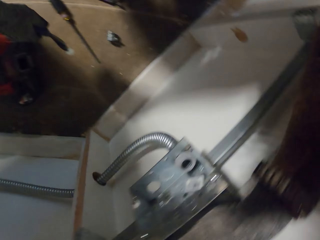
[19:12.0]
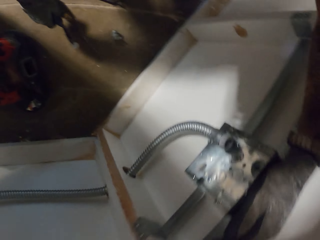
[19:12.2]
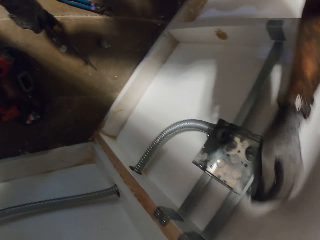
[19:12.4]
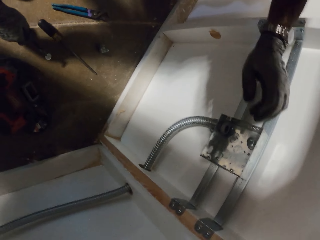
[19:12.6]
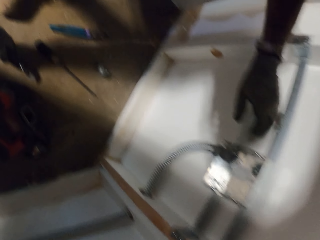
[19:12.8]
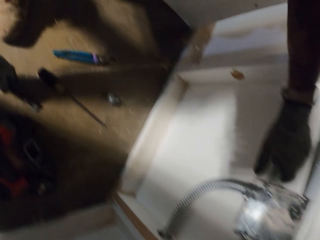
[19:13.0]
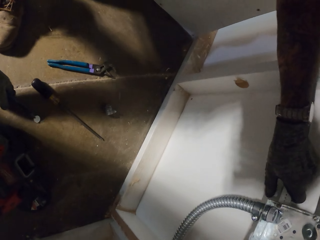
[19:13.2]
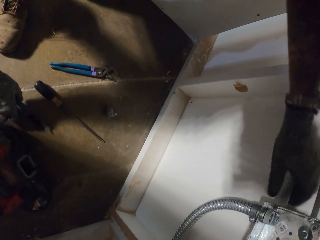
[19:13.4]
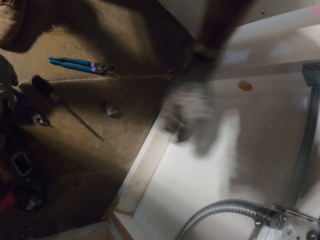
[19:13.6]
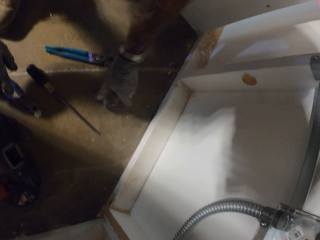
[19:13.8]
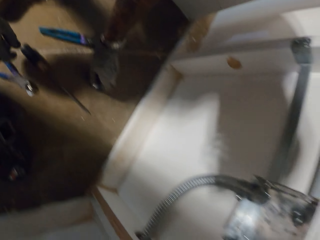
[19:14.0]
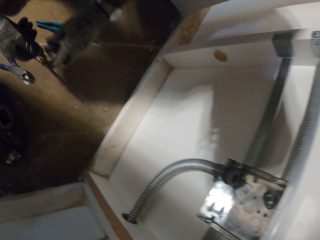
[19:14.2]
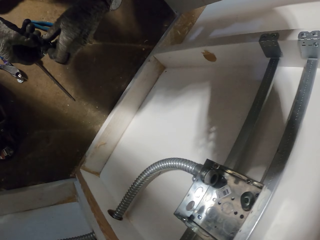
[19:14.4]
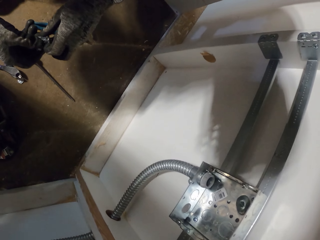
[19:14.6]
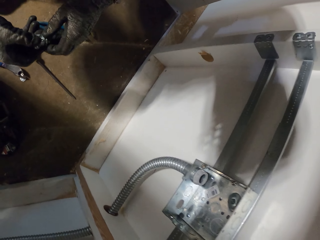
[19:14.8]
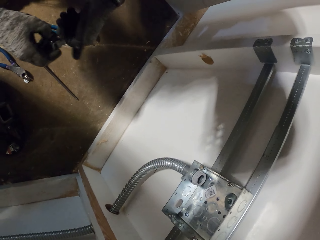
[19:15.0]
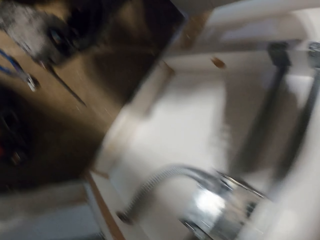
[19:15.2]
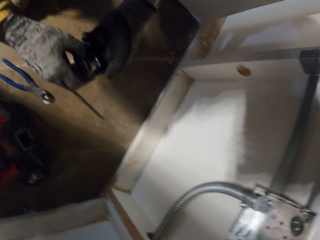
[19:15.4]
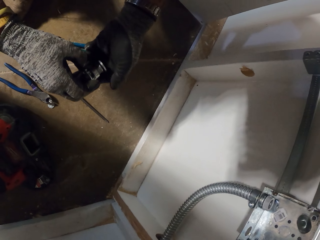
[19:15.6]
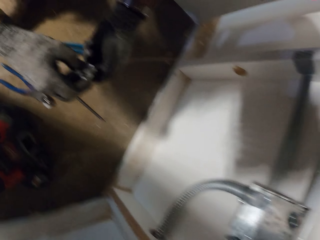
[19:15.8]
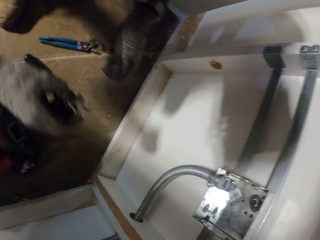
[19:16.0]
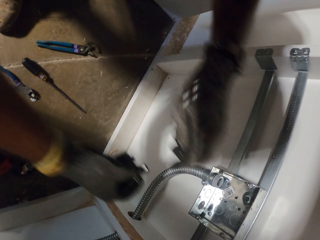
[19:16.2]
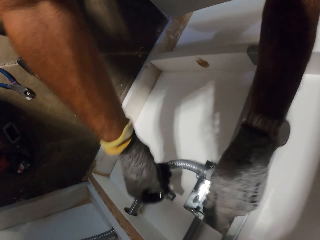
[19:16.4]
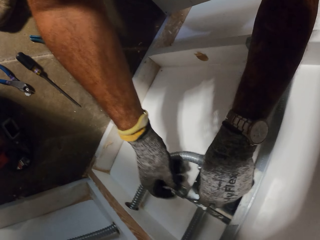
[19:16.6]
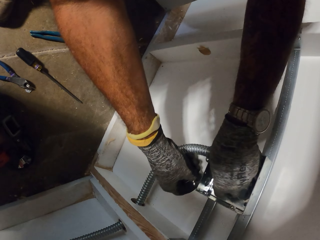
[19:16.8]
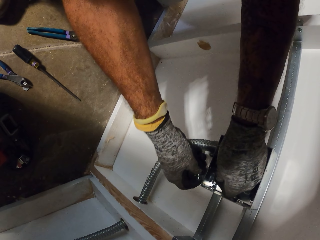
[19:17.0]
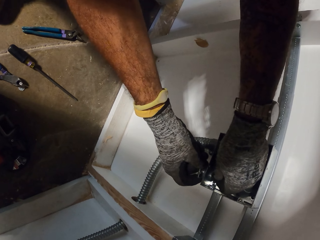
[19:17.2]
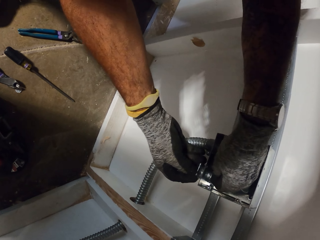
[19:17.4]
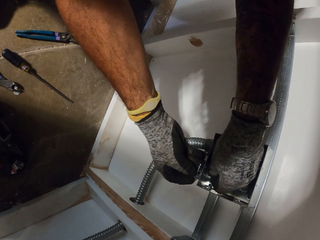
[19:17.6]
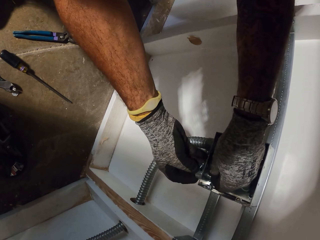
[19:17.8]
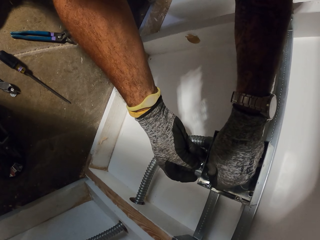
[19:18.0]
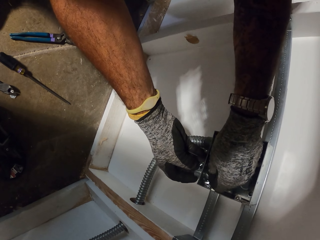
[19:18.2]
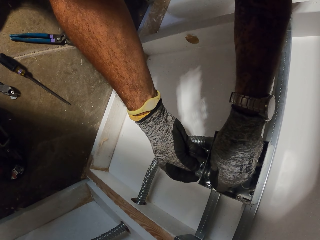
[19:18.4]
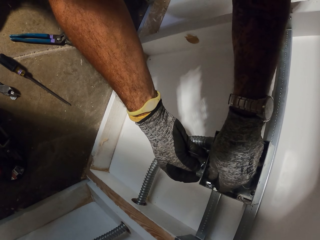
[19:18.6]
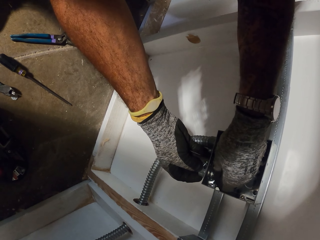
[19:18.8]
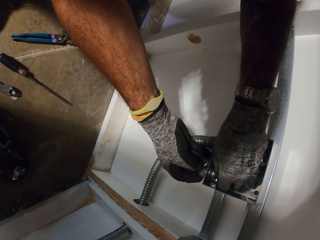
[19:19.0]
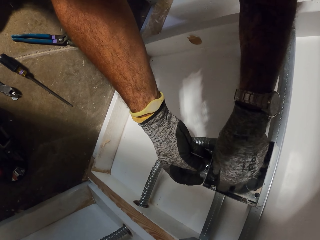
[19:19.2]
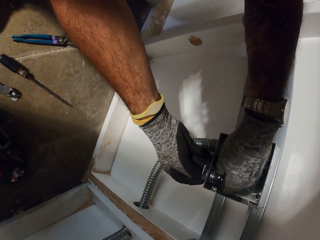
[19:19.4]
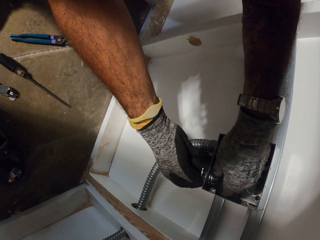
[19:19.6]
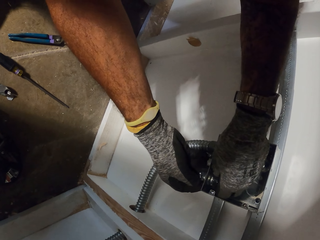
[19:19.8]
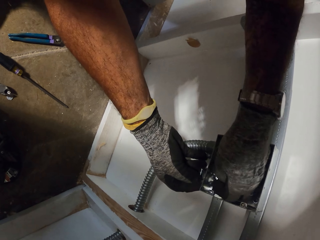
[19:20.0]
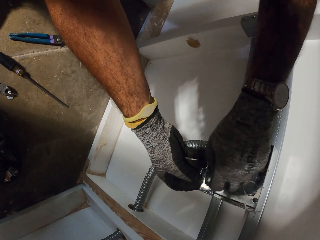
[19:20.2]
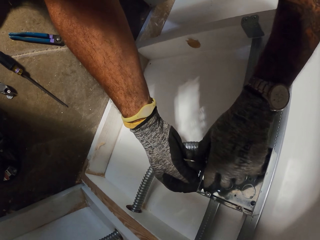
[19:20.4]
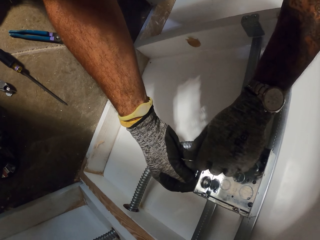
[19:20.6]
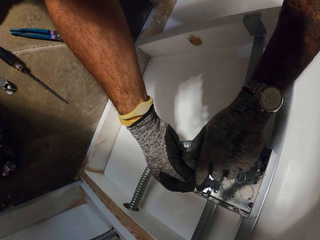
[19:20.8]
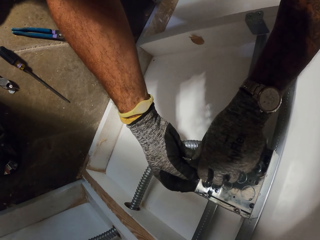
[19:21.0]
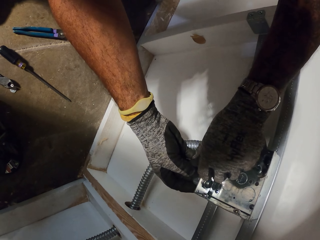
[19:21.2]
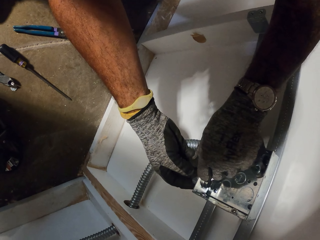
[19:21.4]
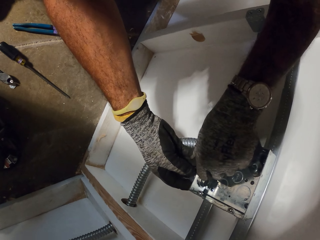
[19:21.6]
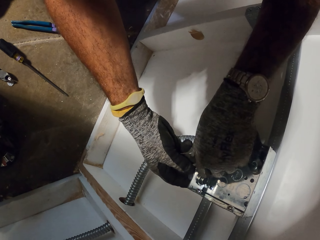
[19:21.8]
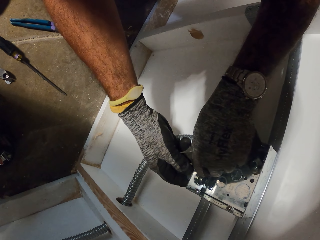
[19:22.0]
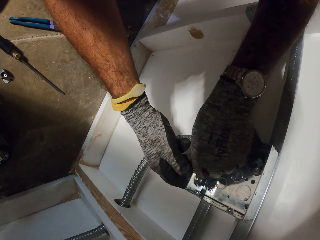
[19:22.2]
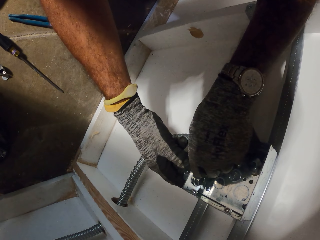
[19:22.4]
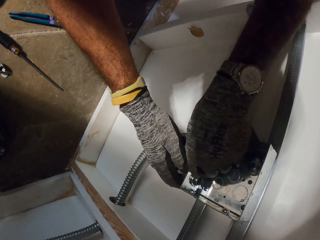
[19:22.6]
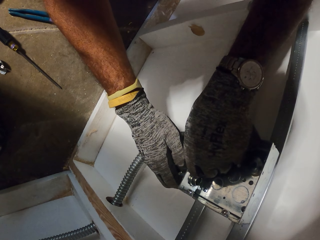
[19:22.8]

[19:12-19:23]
The camera wearer drops the pliers down on the floor. They pick up a pipe valve. They open the pipe valve. They put something on the metal box. They fix the pipe valve.

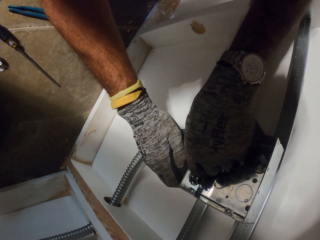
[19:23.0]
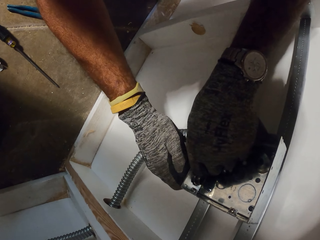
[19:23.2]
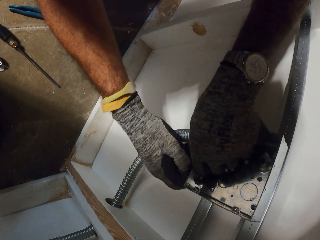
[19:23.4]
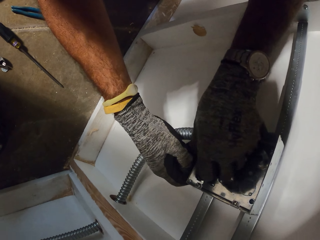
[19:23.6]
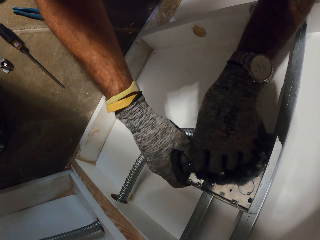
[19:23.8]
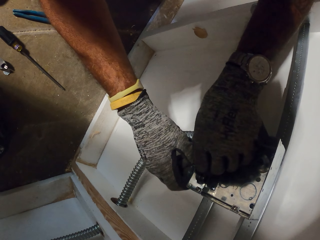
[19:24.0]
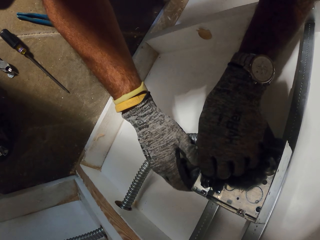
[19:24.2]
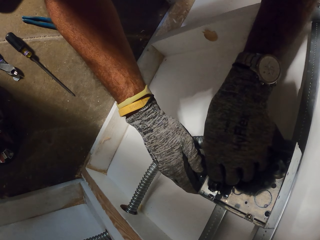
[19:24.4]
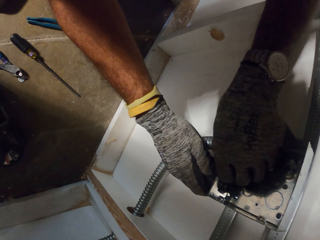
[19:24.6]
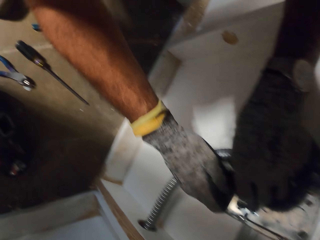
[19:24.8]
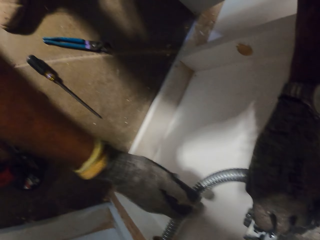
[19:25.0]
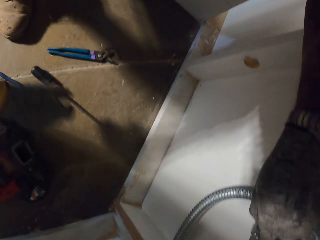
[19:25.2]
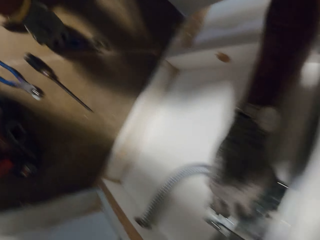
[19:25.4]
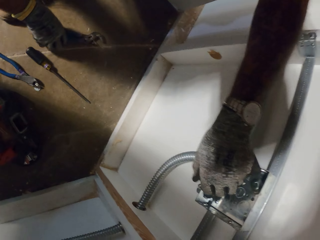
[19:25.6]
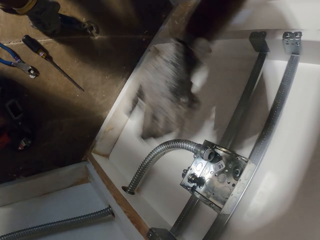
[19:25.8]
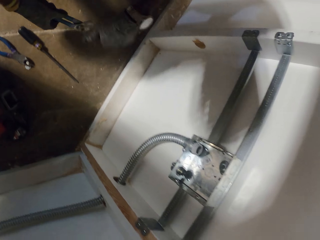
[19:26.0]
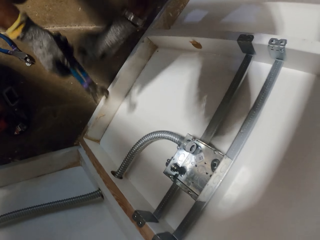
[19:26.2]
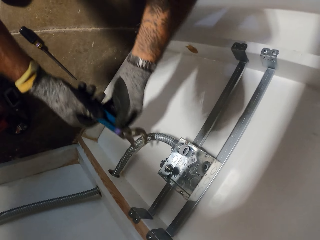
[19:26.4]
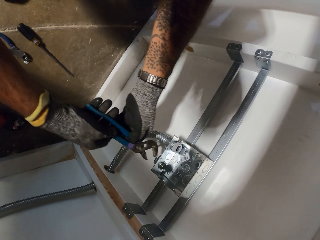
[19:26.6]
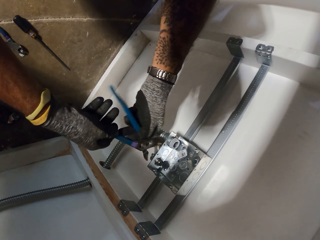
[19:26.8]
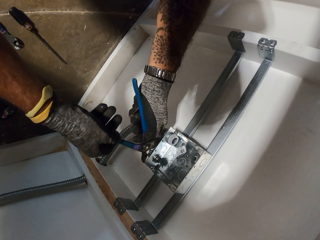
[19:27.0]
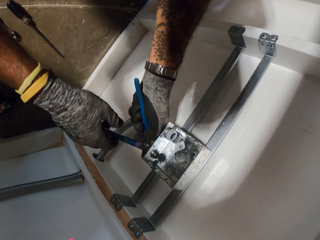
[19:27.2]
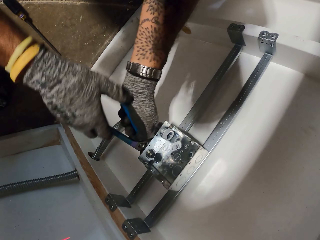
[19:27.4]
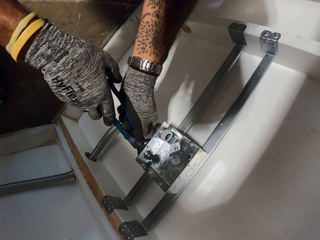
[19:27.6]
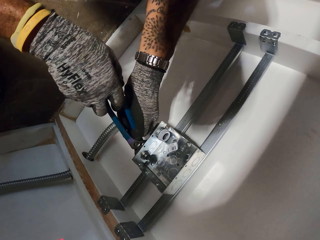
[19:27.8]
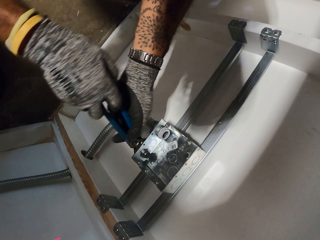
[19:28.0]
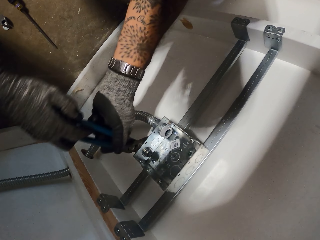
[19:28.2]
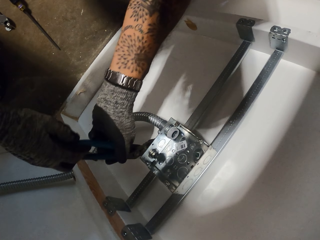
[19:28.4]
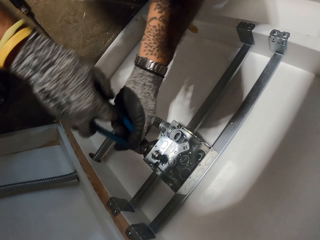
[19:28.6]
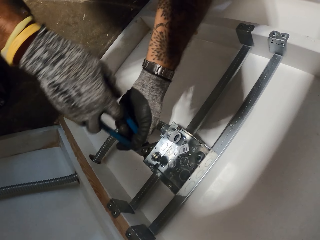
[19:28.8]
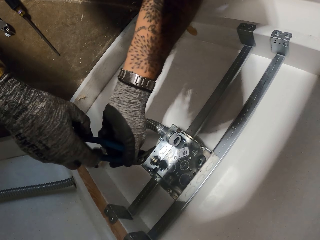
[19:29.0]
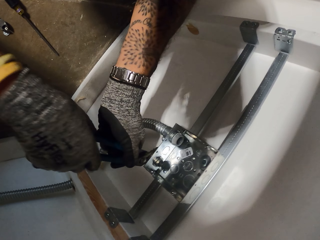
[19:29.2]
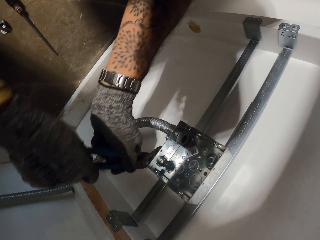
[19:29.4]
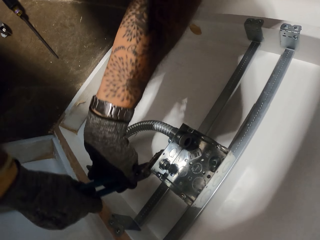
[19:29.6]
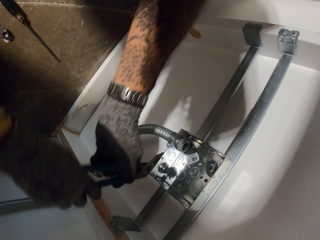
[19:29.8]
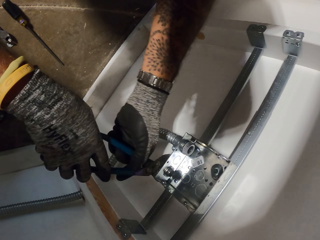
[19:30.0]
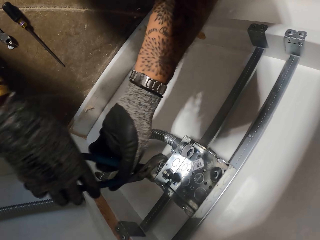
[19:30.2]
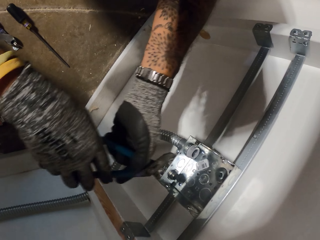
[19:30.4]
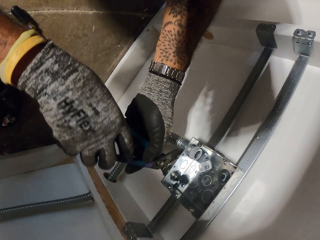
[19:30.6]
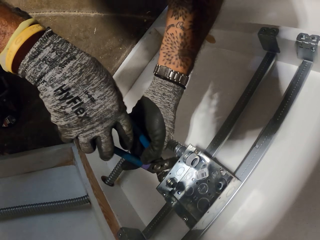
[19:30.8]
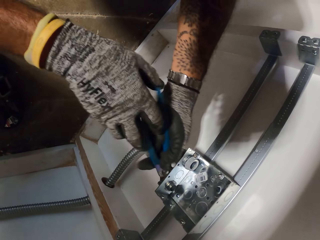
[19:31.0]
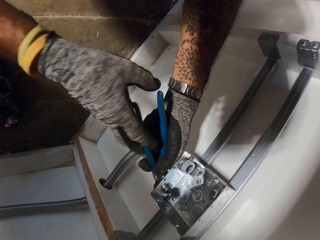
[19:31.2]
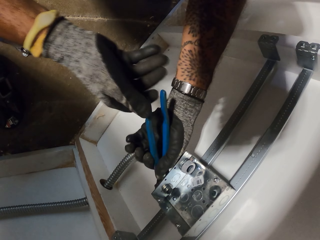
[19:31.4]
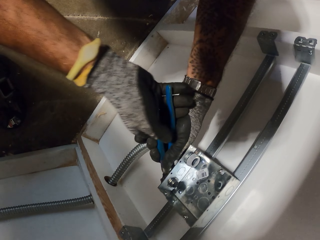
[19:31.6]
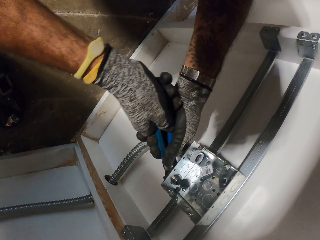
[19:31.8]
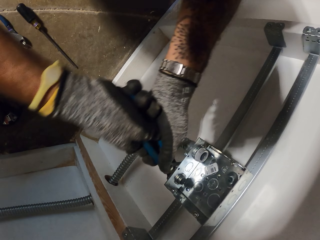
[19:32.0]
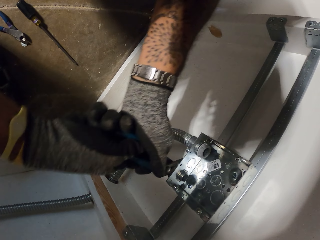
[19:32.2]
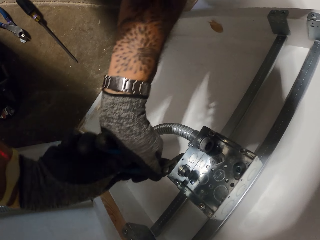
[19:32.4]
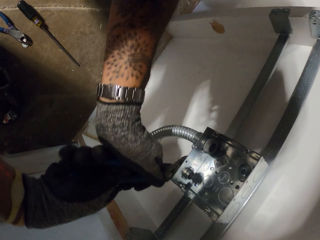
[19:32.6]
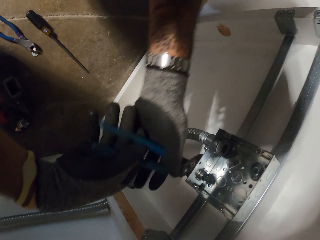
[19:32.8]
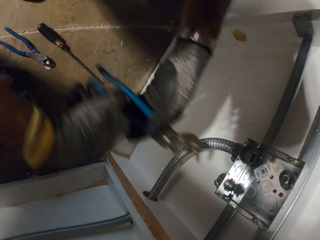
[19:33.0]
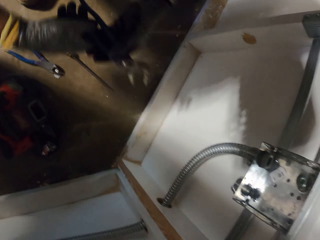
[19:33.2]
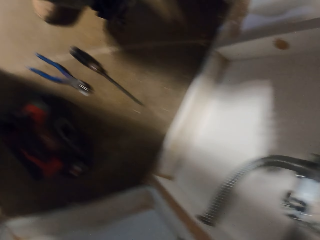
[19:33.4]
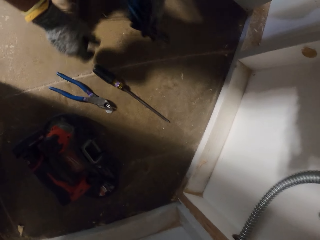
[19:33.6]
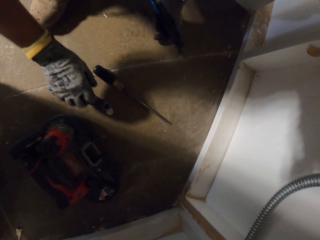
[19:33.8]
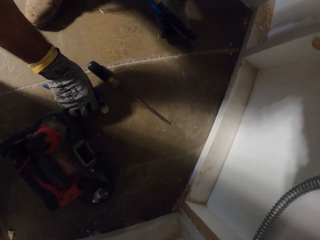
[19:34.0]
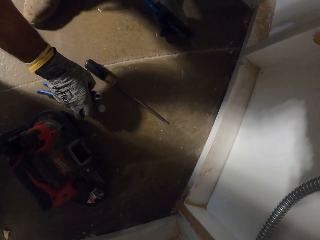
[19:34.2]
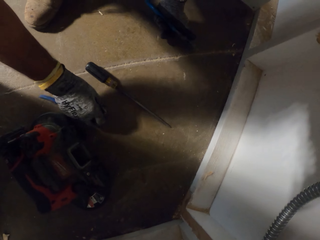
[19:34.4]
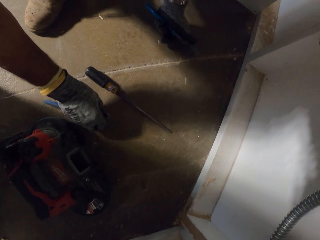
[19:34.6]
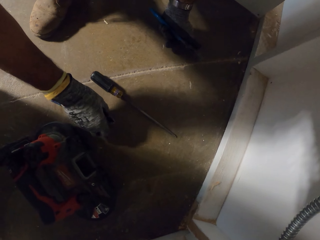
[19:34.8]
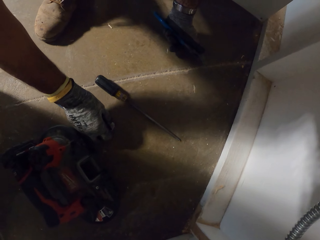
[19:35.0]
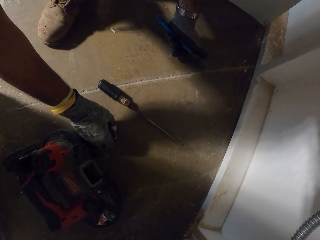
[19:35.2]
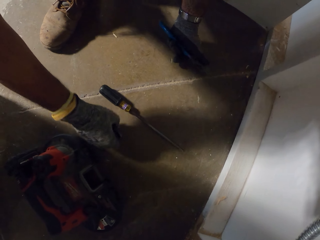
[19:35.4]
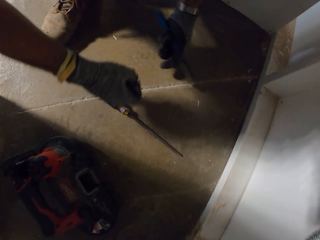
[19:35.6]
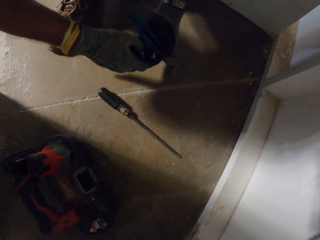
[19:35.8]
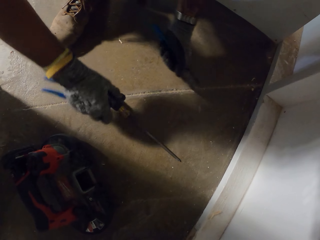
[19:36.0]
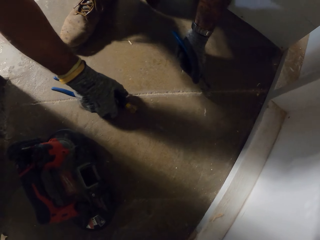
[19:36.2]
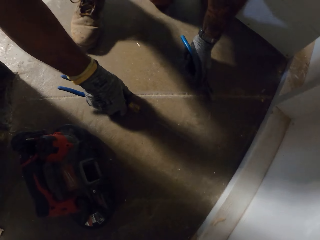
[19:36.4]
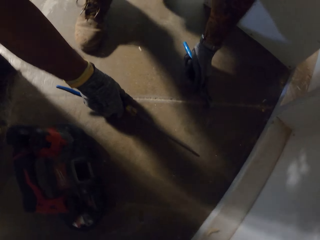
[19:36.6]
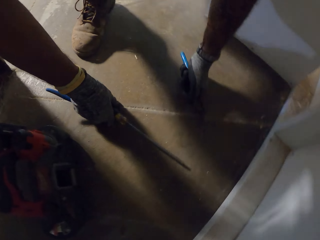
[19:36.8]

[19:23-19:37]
The camera wearer picks up the pliers from the floor. They fix the pipe valve on the metal box with the pliers. They pick up the tools on the floor. They pick up something. They pick up a screwdriver.
